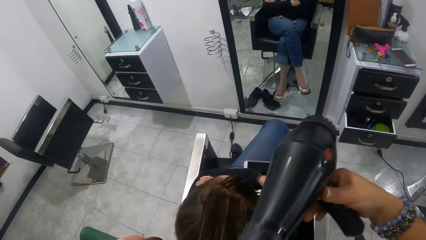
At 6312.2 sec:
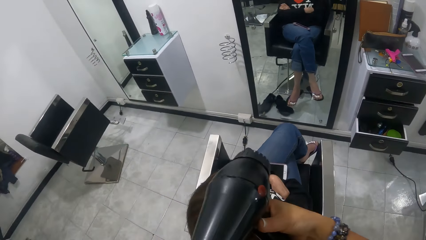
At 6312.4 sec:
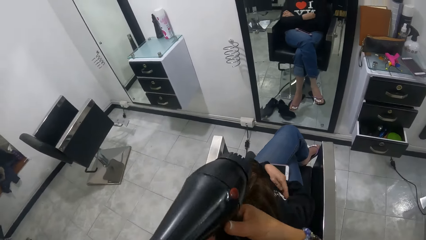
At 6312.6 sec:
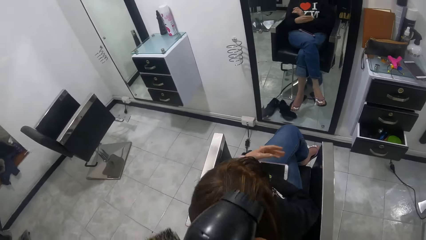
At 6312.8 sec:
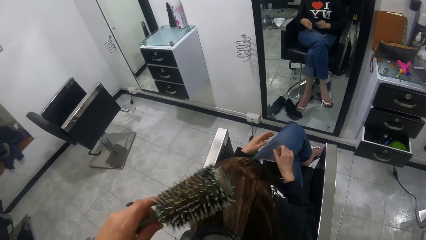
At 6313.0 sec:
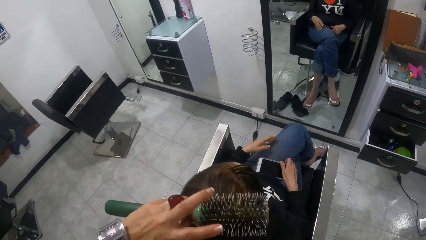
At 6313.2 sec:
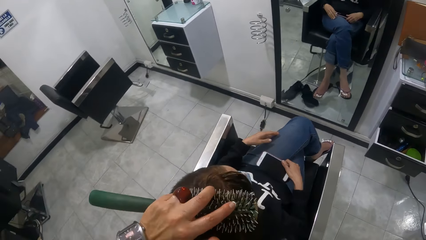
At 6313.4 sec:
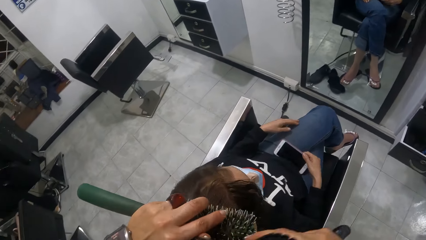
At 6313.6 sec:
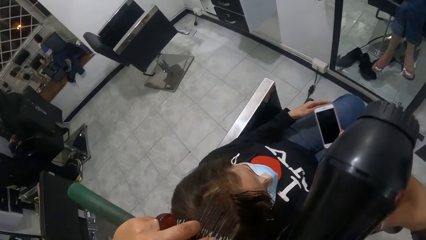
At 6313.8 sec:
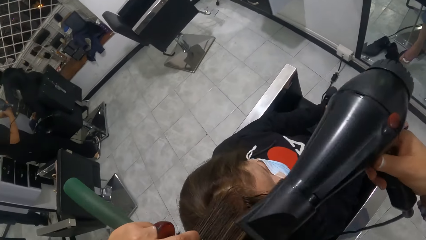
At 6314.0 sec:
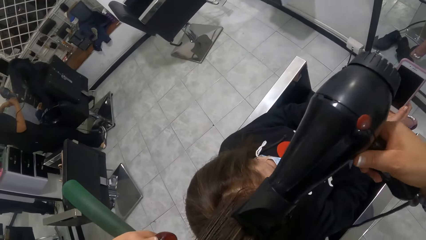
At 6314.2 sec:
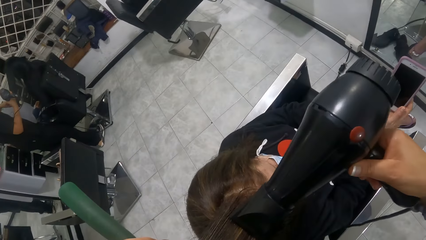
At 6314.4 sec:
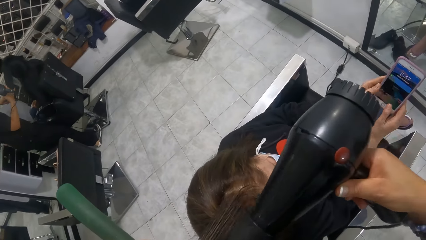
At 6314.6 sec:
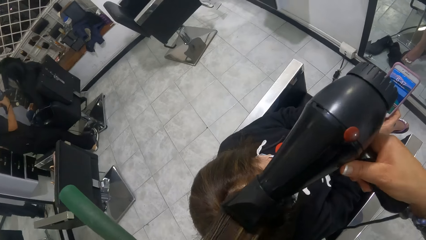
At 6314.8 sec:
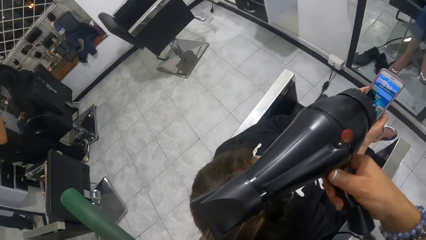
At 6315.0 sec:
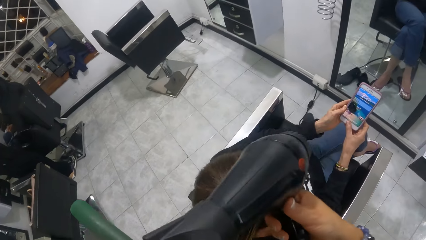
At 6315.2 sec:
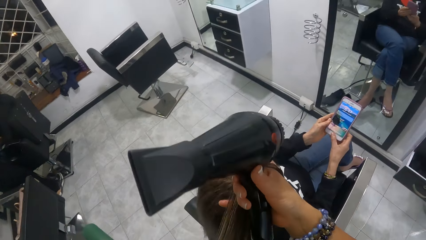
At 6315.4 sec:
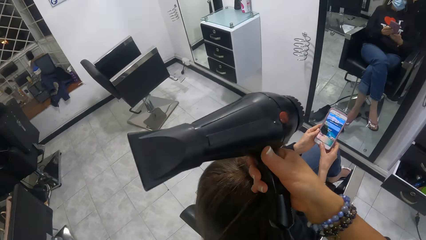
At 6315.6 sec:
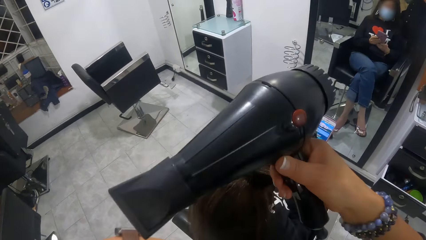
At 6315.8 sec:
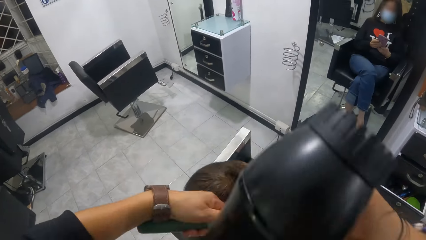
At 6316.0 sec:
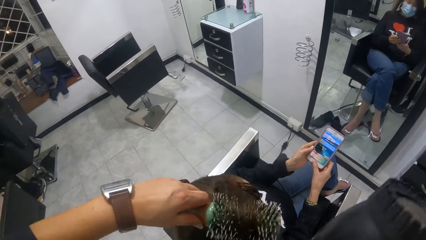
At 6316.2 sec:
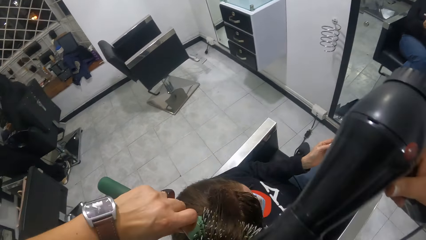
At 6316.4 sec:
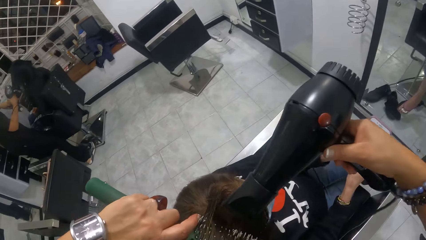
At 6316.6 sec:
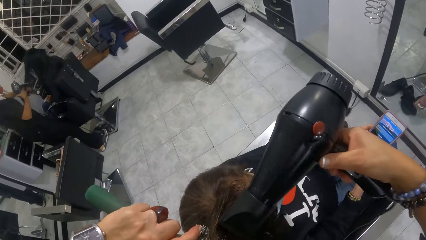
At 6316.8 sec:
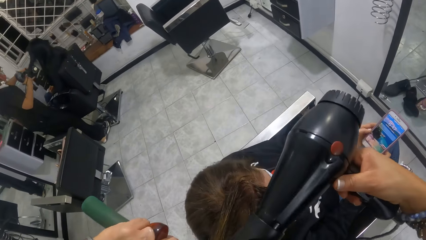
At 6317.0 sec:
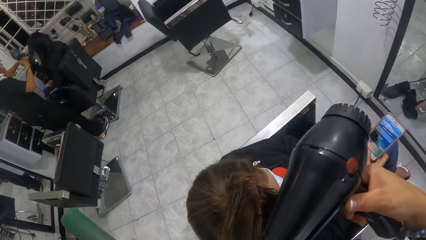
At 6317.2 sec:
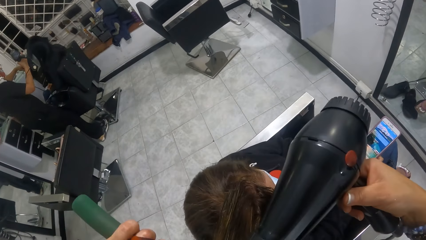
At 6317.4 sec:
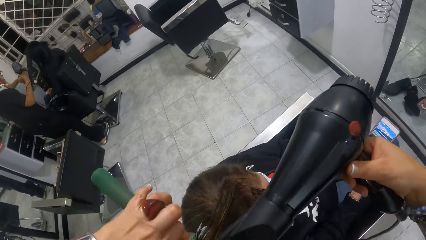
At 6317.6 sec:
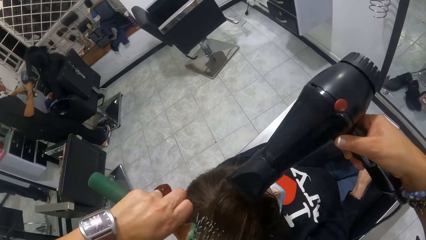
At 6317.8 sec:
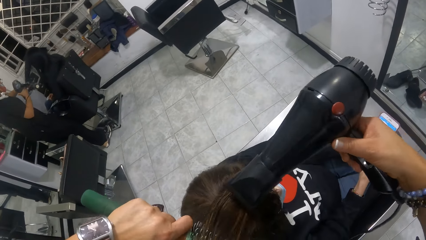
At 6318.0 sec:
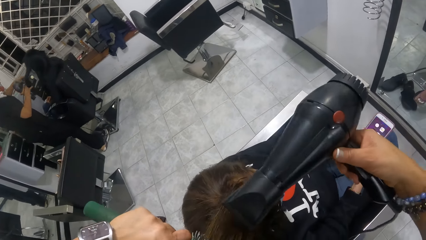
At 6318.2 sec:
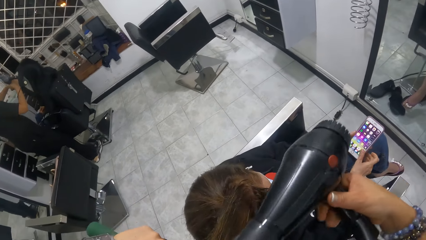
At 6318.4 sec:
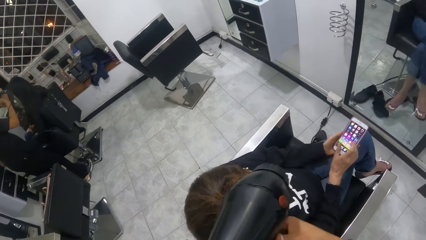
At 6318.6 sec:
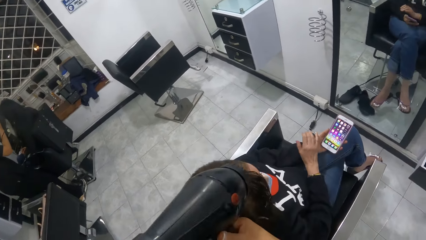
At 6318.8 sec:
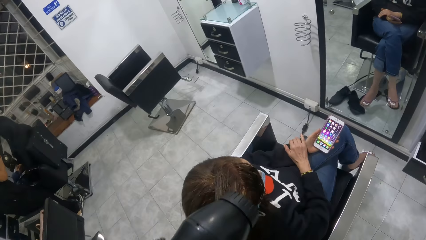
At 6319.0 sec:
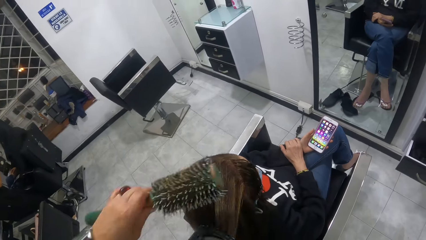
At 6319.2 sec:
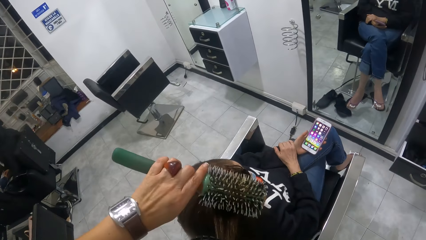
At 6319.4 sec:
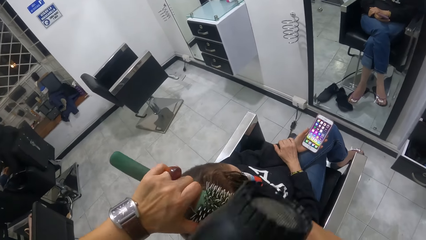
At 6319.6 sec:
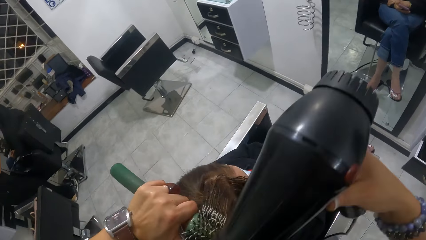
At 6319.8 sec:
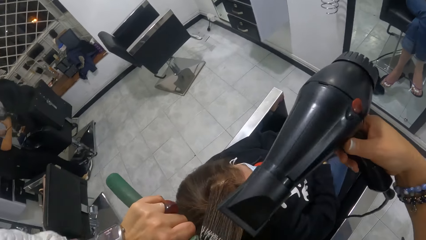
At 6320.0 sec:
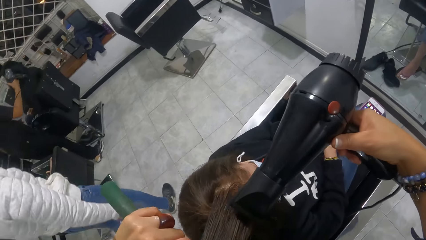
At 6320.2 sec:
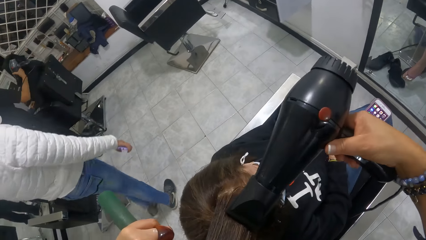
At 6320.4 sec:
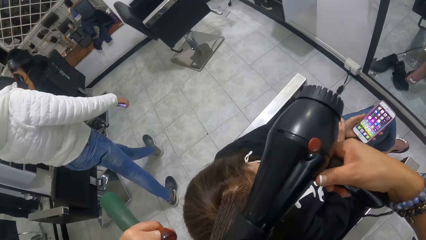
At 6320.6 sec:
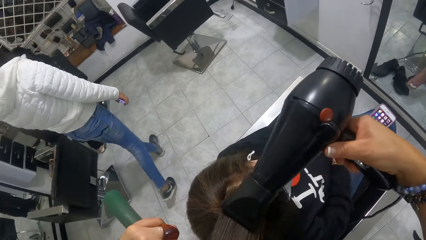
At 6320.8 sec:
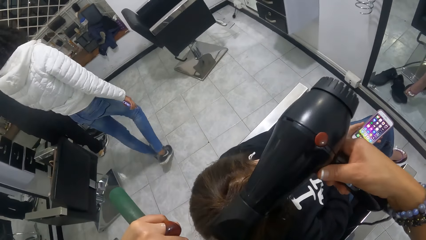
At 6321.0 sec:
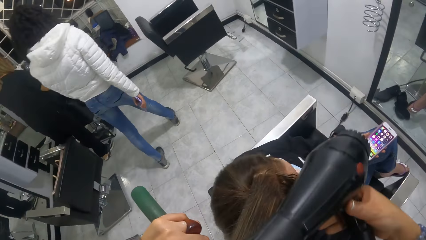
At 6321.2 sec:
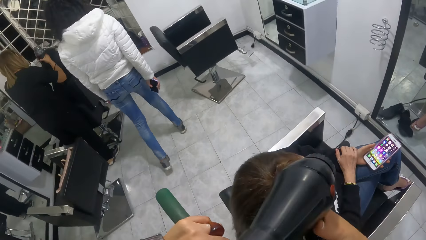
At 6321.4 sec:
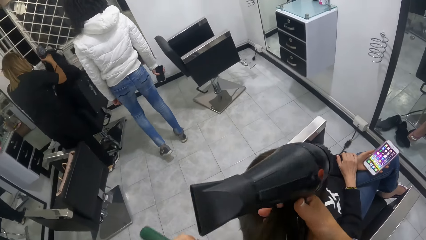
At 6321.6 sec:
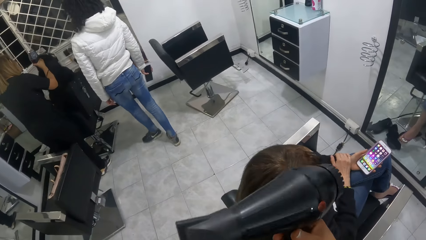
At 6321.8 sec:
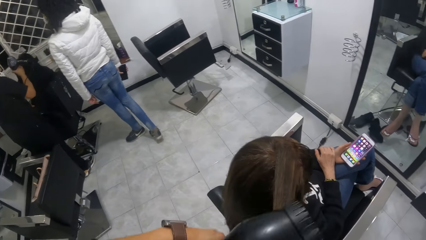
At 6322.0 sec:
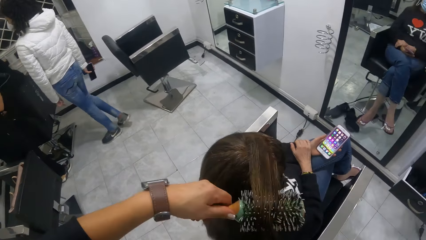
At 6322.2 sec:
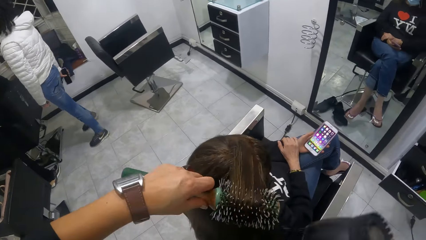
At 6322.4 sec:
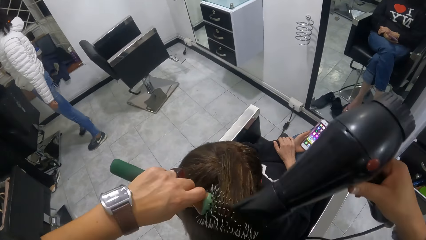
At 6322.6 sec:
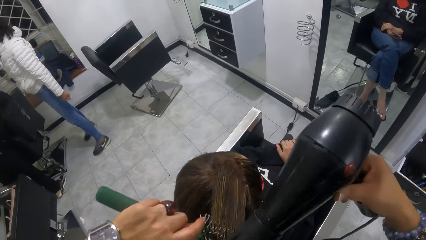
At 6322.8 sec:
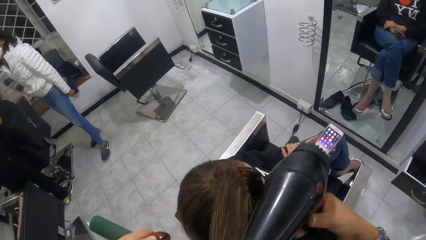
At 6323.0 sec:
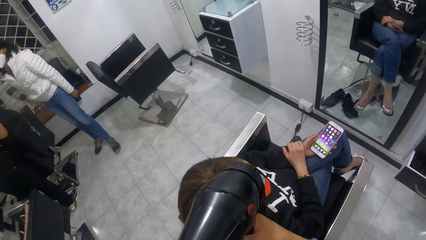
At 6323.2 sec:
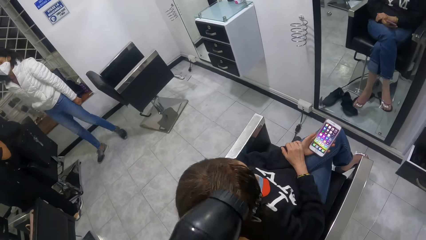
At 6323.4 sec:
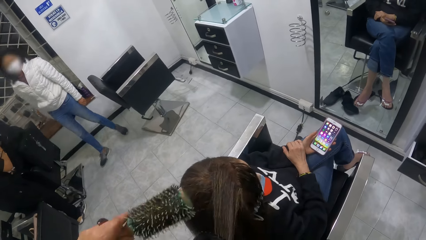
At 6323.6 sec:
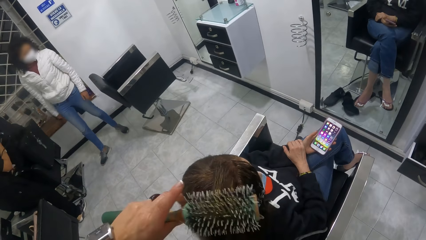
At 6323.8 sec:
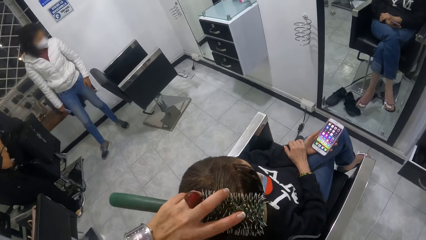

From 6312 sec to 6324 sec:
The woman picks up a phone with her right hand. She presses the phone with both hands. She holds the phone with her left hand.

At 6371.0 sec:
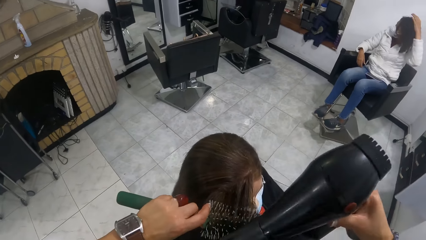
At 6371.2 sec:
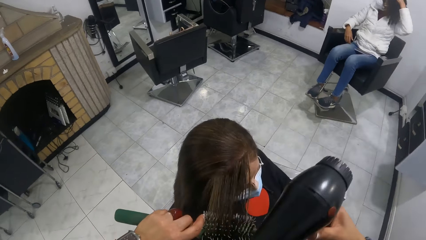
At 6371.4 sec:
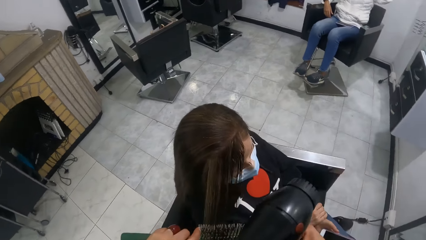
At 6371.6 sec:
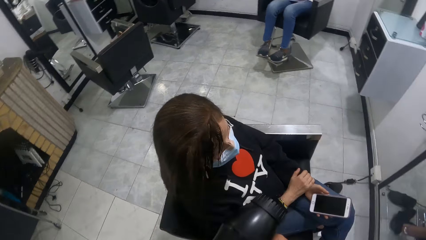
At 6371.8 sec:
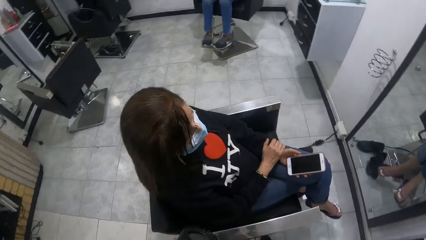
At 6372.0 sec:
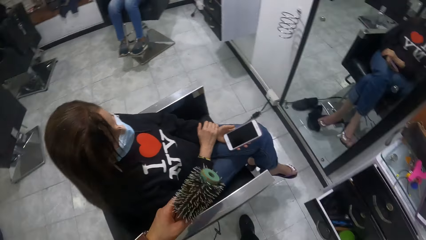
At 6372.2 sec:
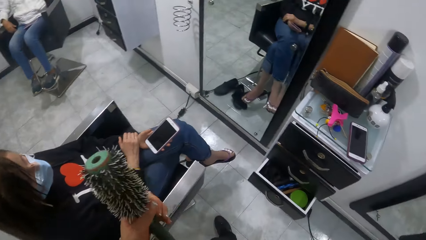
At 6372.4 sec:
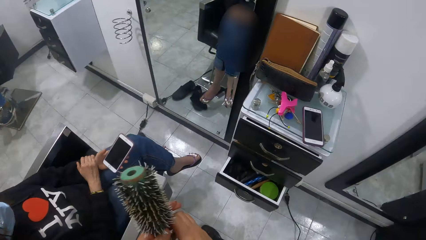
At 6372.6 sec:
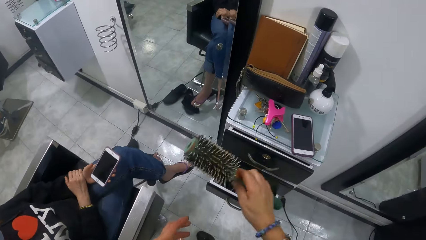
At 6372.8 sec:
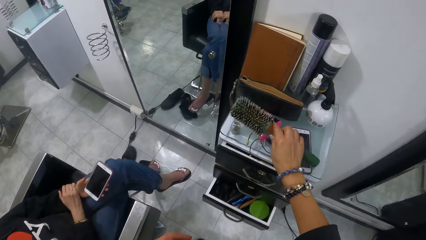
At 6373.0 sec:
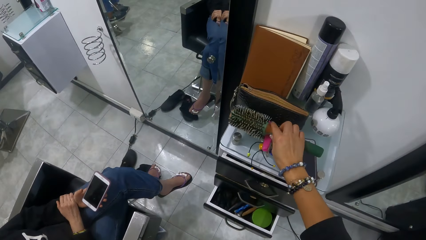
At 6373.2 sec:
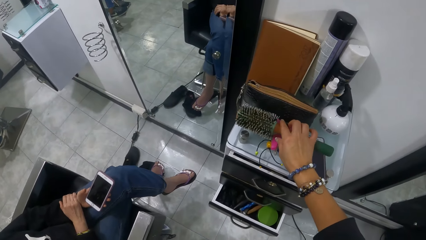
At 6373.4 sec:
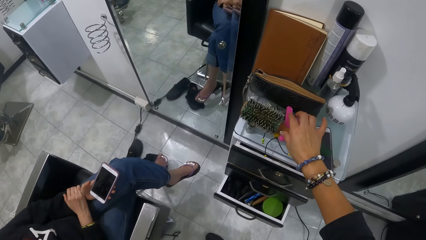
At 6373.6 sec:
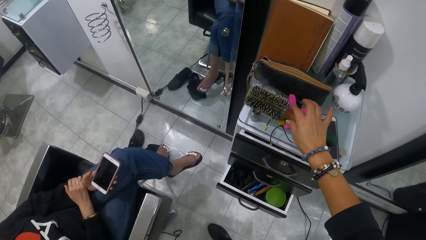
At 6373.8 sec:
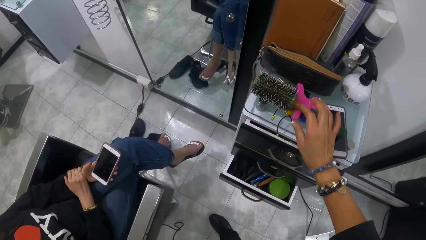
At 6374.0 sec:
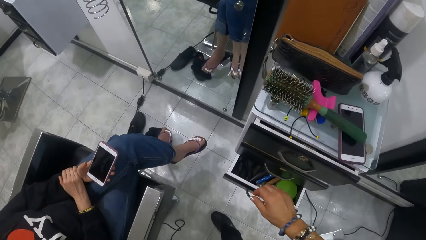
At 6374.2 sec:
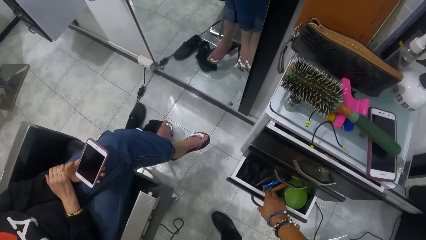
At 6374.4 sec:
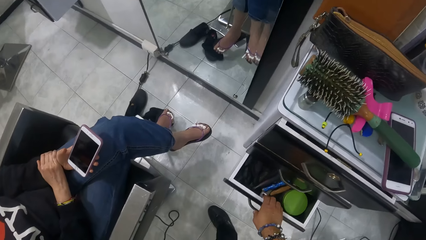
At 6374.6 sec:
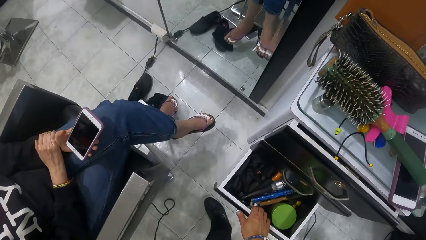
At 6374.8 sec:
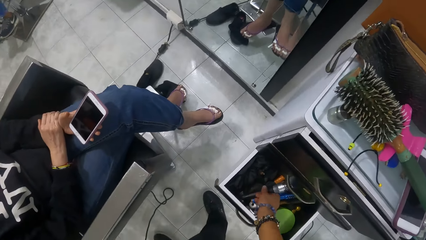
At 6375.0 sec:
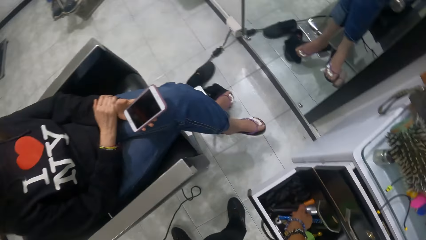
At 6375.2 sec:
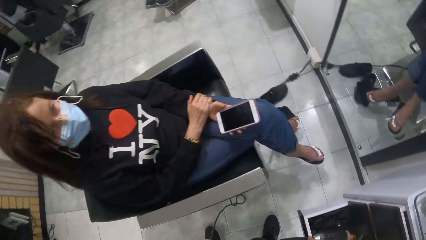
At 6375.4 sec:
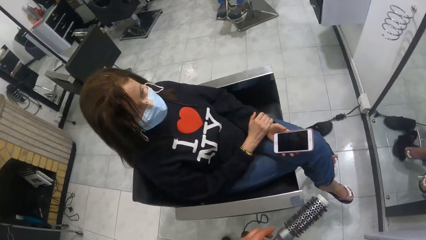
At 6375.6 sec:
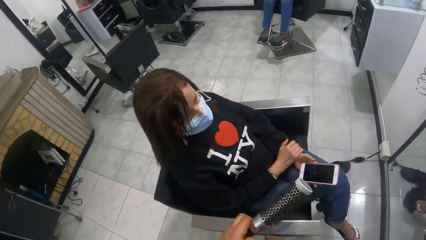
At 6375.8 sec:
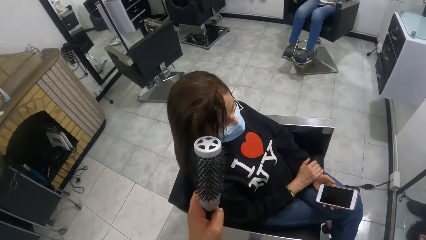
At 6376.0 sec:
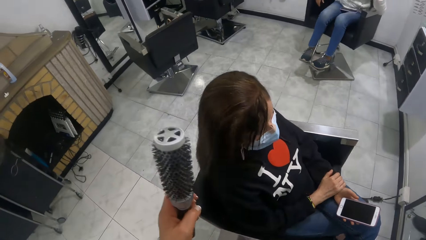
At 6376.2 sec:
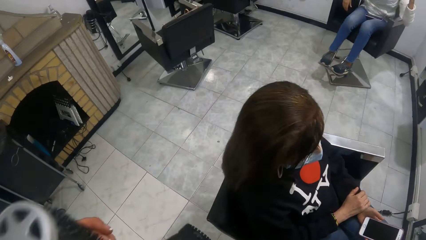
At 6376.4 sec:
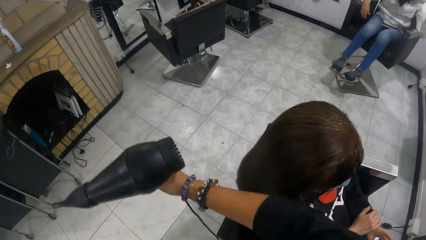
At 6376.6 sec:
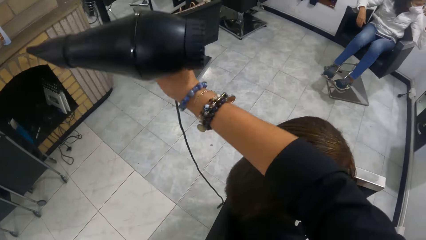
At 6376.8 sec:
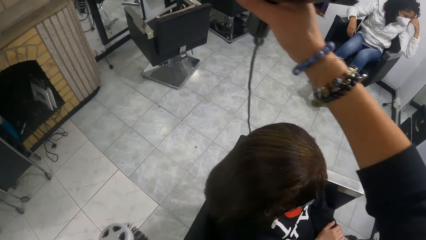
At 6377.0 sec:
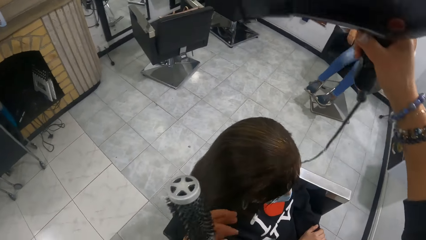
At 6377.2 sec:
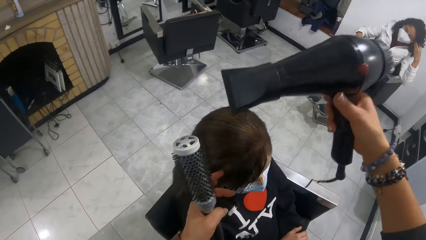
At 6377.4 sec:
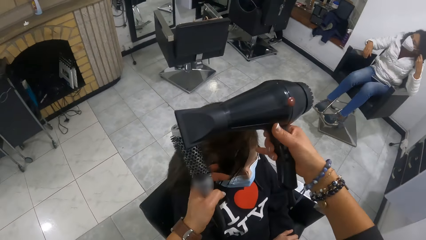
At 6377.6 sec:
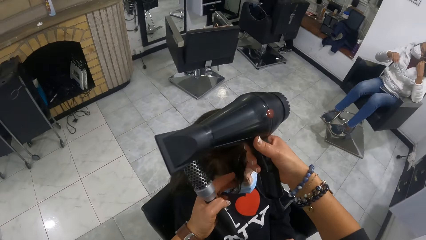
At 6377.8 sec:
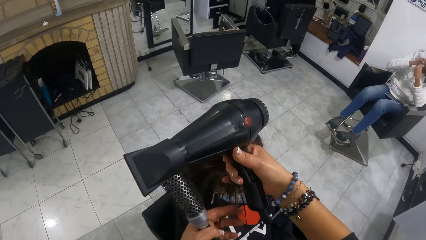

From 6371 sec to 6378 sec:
The camera wearer drops the hair brush on the cabinet top with her right hand. She opens the cabinet drawer with her right hand. She picks up another hair brush.
